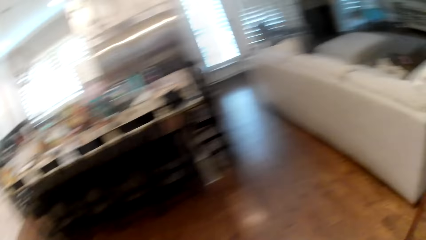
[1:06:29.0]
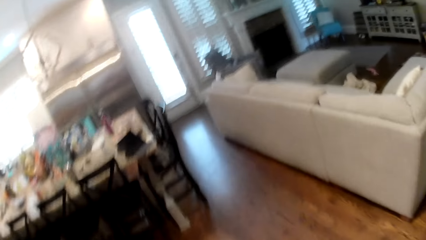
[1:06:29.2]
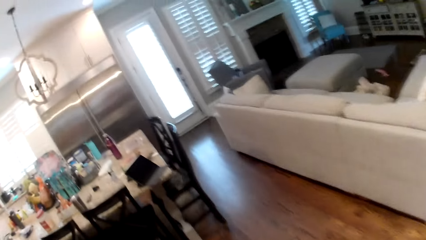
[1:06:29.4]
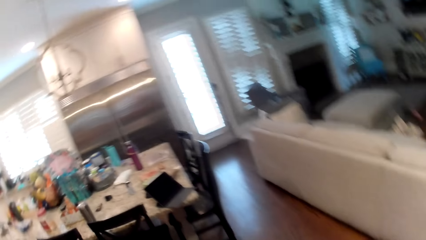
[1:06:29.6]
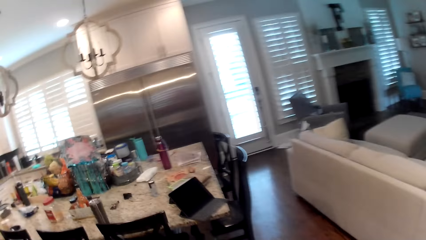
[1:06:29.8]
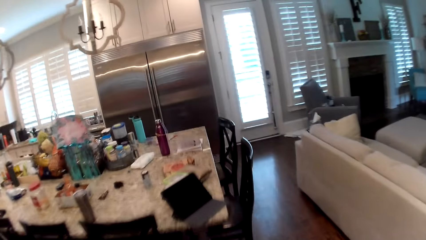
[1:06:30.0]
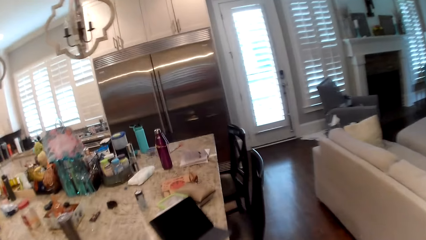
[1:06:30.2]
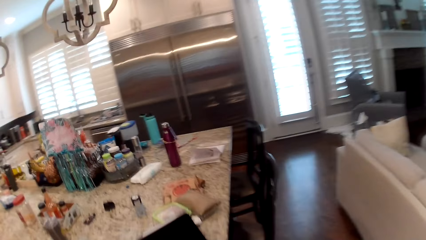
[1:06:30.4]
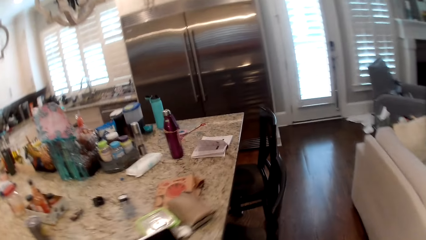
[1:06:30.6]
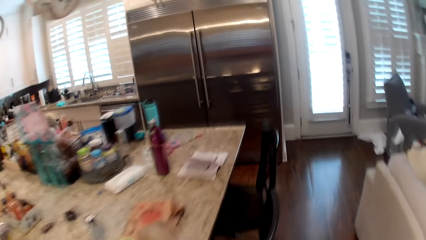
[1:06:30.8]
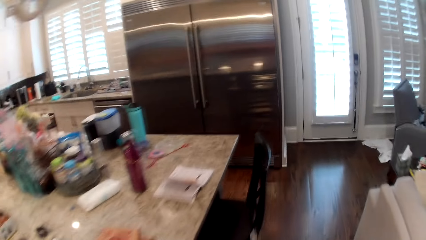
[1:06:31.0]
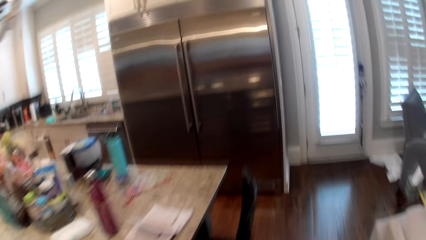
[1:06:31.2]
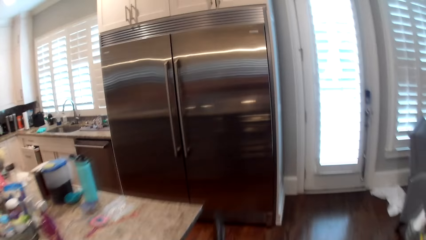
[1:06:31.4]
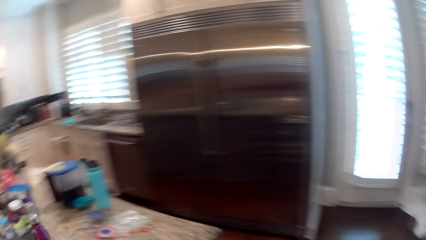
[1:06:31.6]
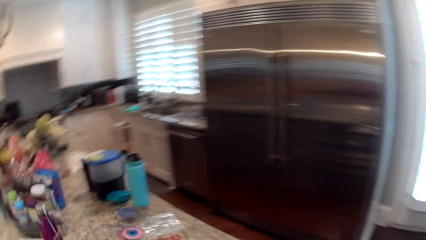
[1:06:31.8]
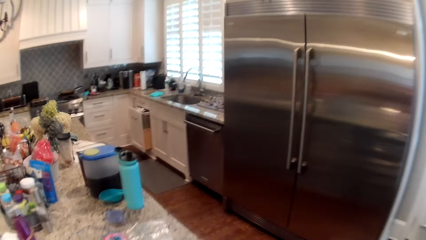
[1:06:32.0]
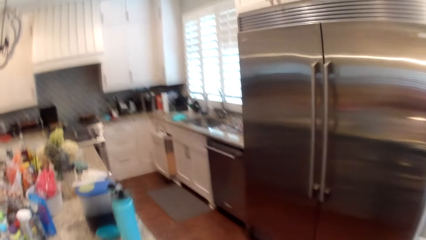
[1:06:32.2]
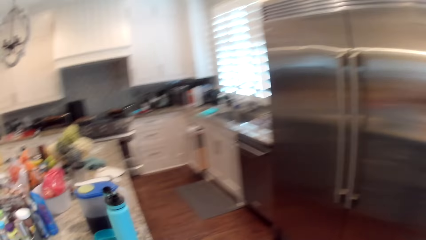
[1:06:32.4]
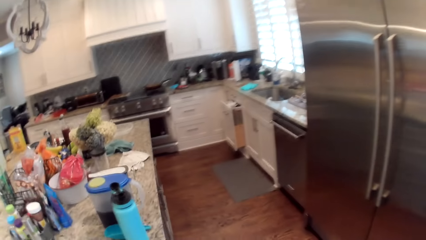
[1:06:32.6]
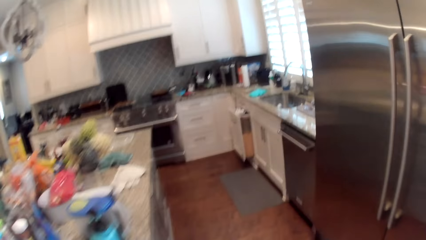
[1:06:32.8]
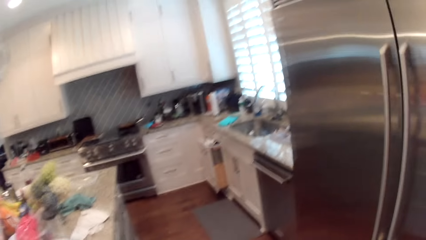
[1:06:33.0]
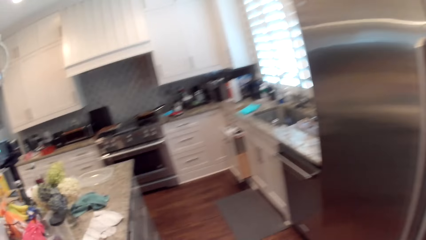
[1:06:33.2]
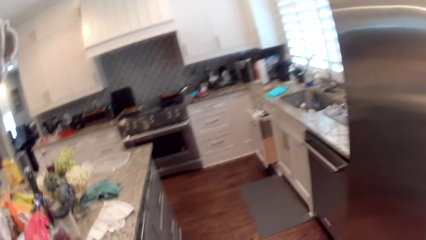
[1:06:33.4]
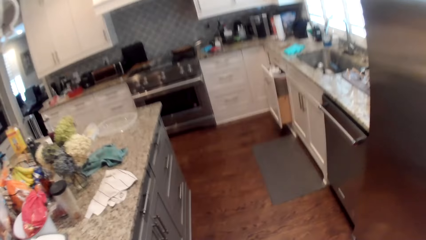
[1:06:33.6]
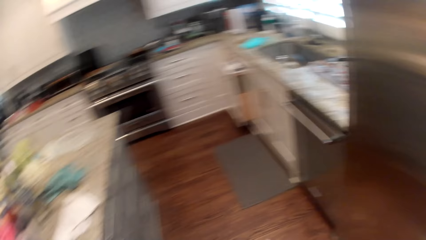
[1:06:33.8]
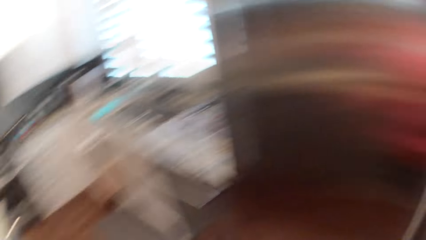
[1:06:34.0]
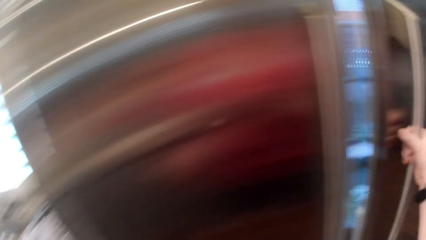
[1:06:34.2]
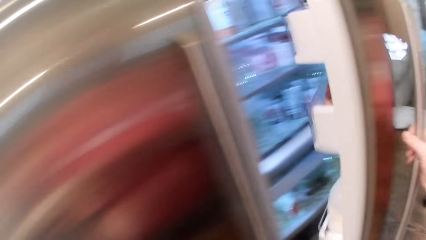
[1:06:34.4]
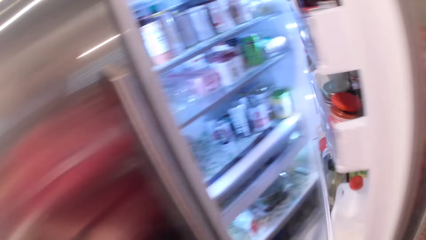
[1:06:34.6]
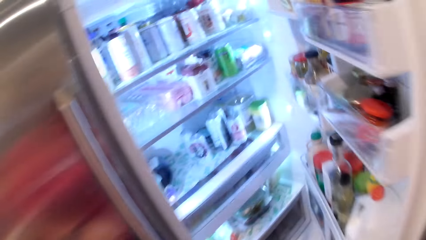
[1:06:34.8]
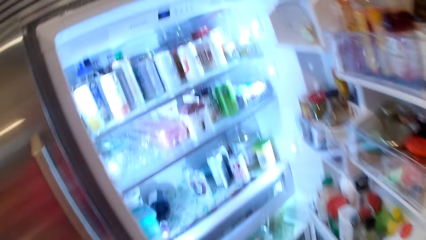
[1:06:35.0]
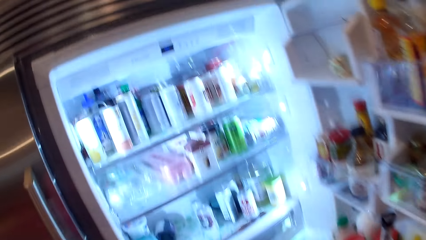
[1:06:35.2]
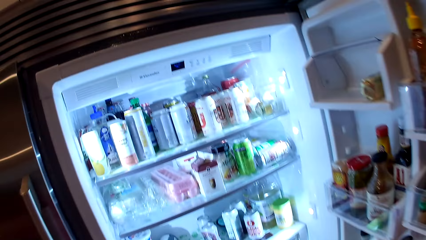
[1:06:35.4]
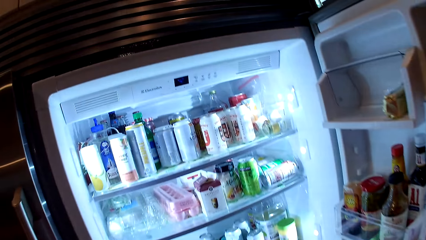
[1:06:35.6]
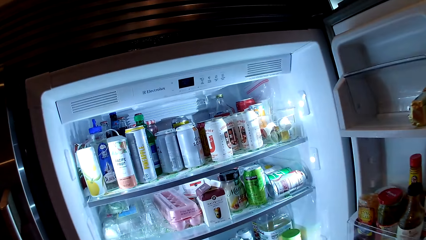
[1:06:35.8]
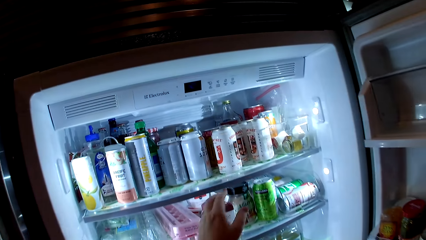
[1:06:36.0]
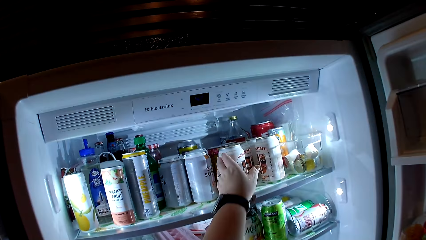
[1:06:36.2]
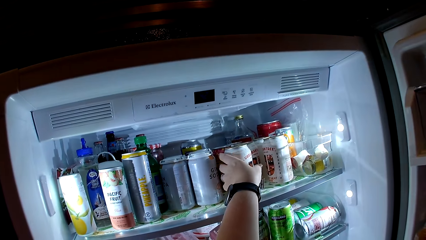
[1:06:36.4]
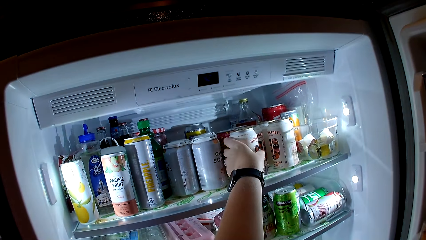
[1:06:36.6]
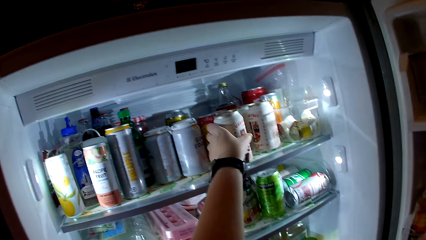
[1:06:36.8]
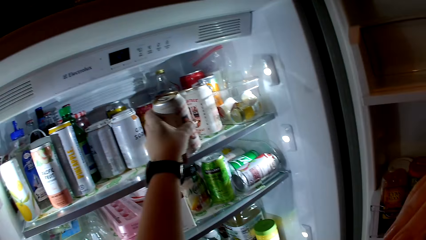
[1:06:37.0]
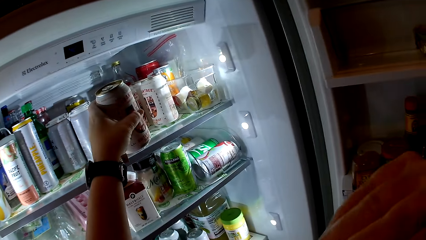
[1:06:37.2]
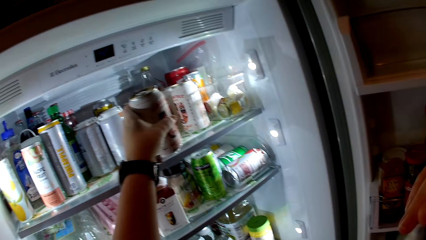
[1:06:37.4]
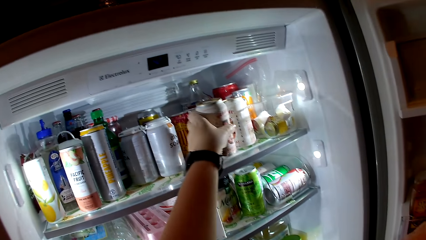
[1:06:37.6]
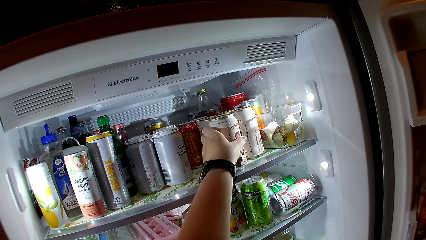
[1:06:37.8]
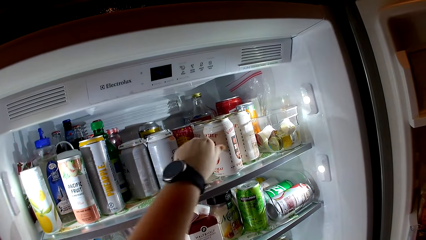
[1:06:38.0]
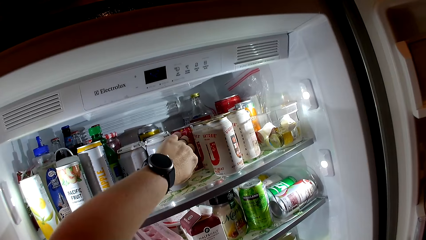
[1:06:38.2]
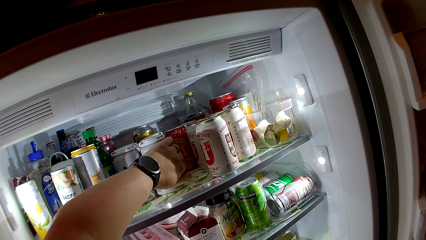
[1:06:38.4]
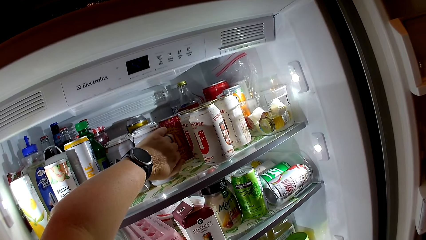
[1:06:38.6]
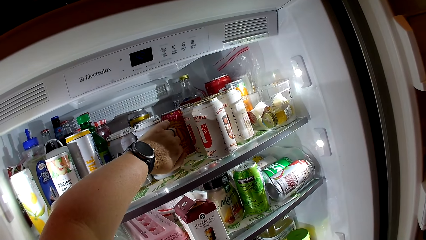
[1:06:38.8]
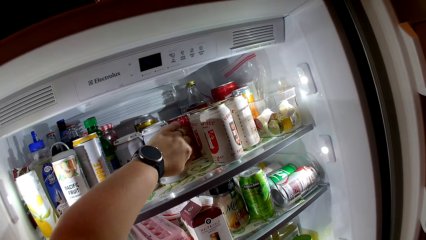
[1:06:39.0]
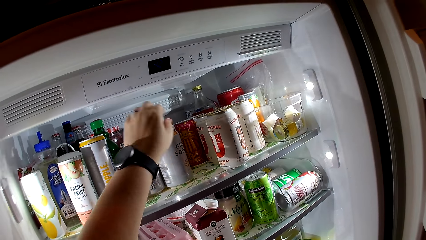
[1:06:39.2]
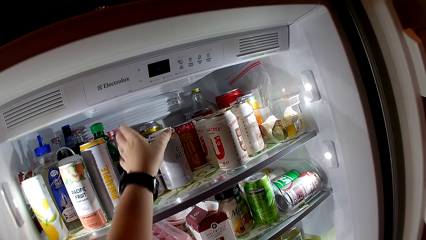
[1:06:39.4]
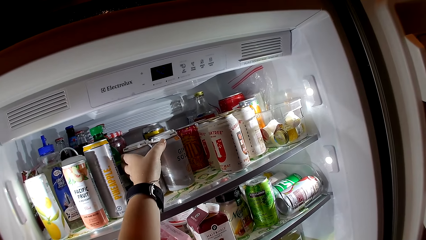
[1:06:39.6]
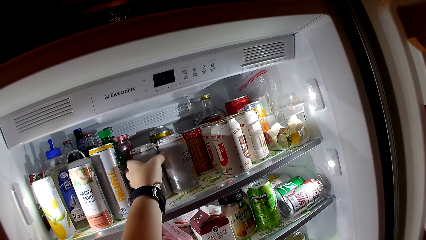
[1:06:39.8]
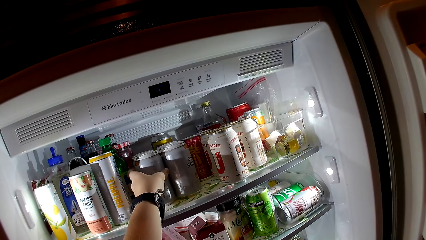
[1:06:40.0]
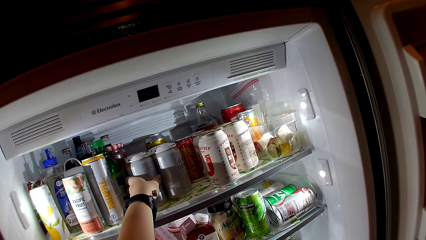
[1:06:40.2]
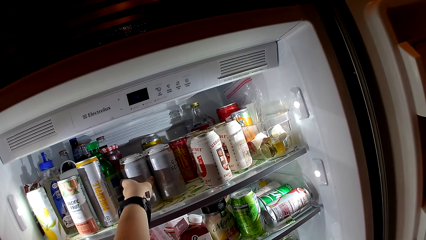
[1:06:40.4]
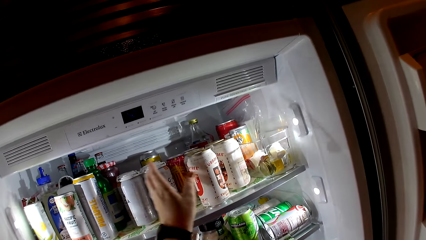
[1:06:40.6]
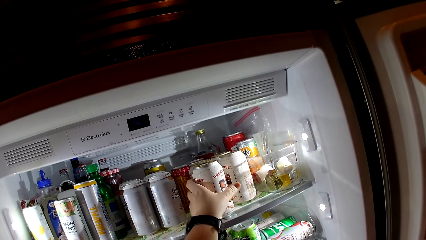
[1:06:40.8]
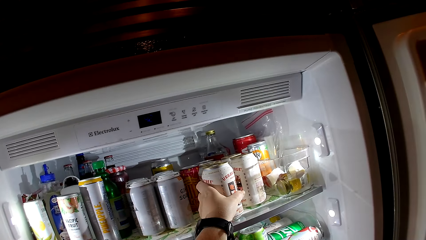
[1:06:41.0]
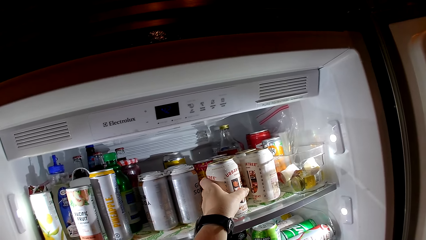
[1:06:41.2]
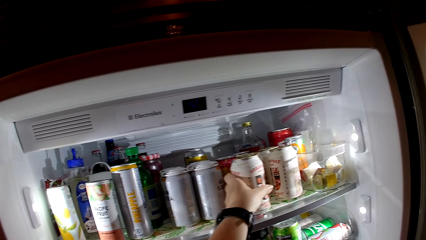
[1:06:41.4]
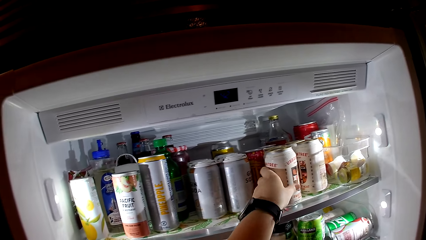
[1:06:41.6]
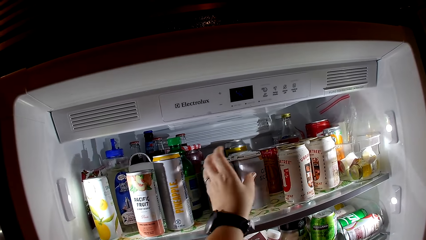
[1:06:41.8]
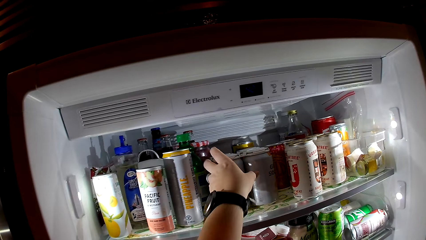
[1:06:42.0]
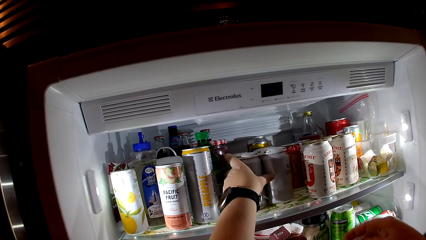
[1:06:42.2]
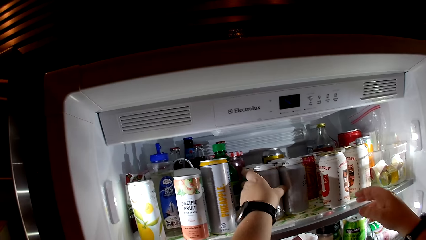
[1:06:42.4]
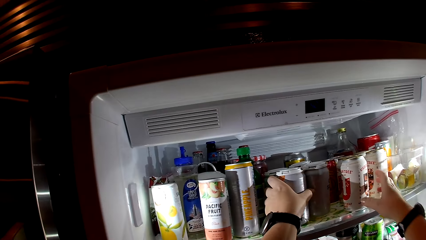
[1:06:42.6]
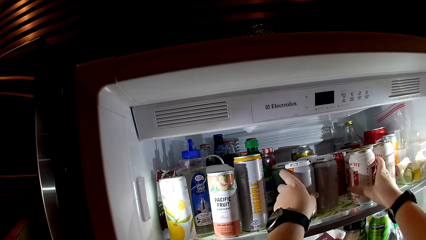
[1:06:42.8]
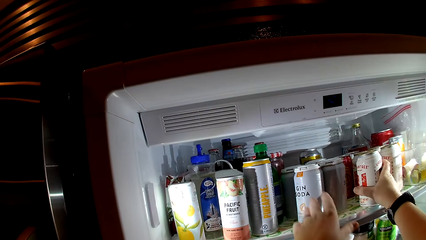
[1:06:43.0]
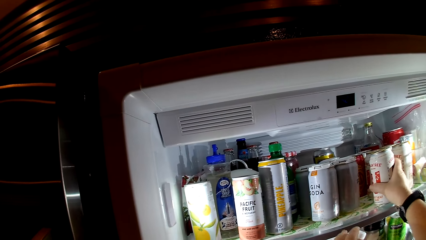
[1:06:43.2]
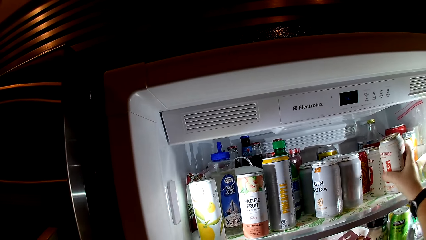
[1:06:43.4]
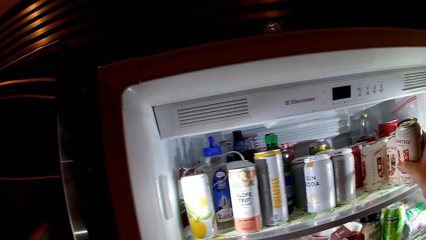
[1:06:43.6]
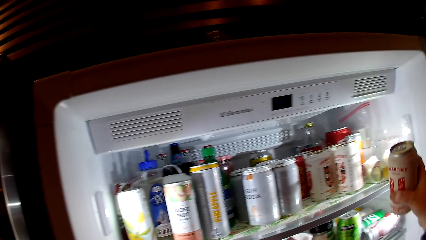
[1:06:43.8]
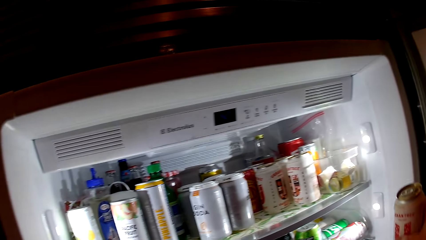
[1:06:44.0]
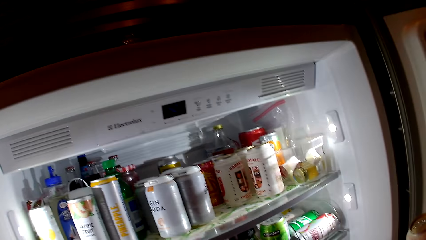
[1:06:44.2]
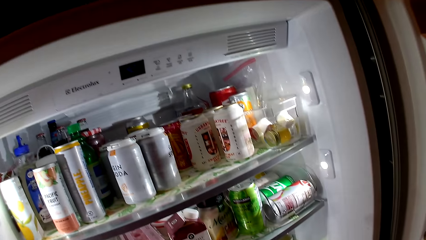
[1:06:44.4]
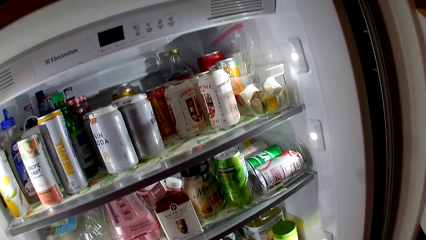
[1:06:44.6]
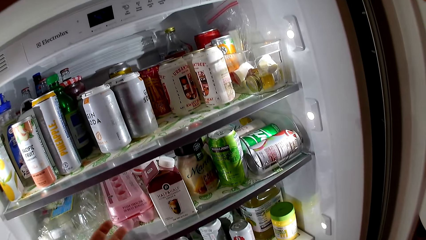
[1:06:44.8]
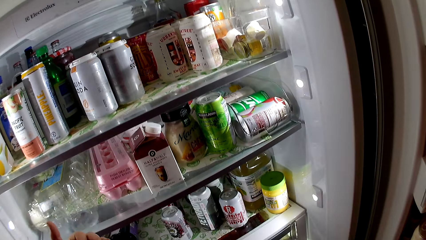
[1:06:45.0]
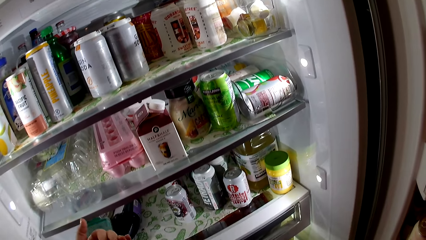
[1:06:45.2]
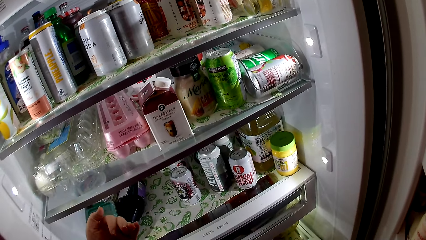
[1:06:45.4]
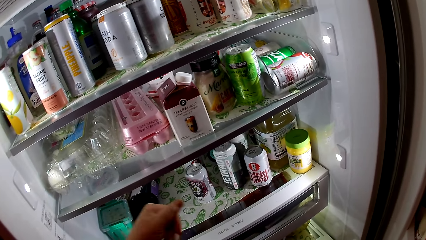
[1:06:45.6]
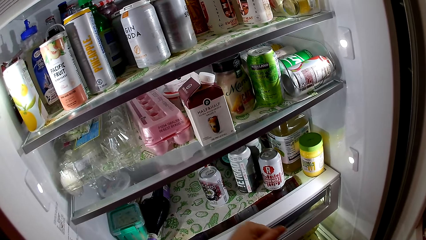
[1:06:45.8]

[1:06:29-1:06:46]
The camera wearer walks around. She opens the refrigerator with her right hand. She picks up a can from the refrigerator with her left hand. She places the can in her left hand into the refrigerator. She touches a can in the refrigerator with her left hand, repeatedly. She picks up a can from the refrigerator with her right hand.
